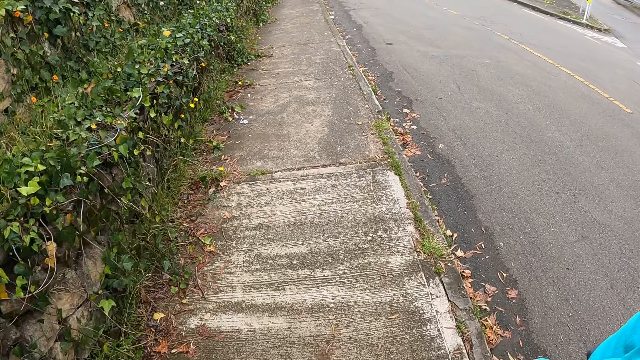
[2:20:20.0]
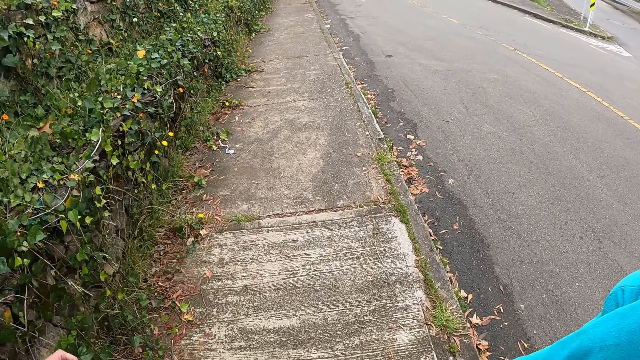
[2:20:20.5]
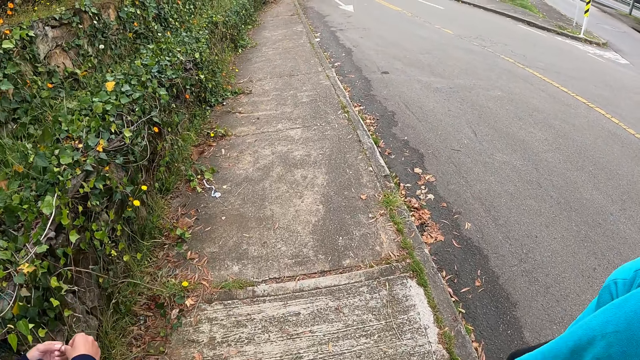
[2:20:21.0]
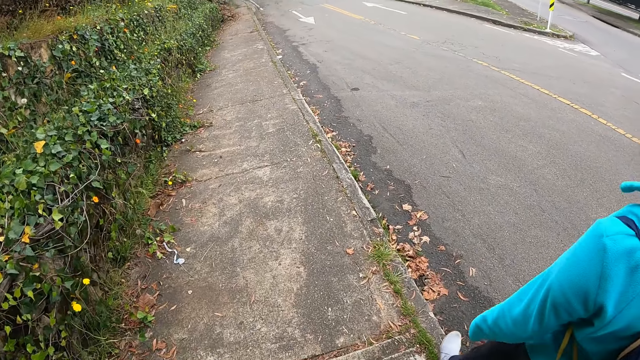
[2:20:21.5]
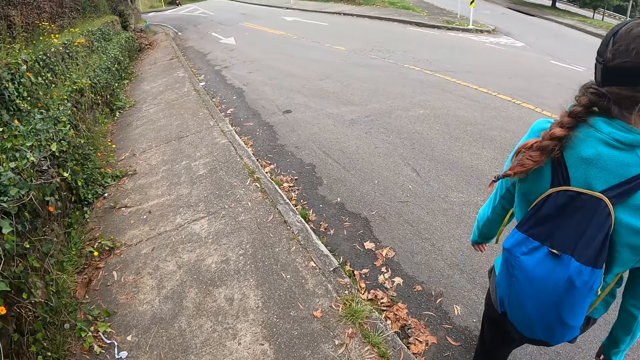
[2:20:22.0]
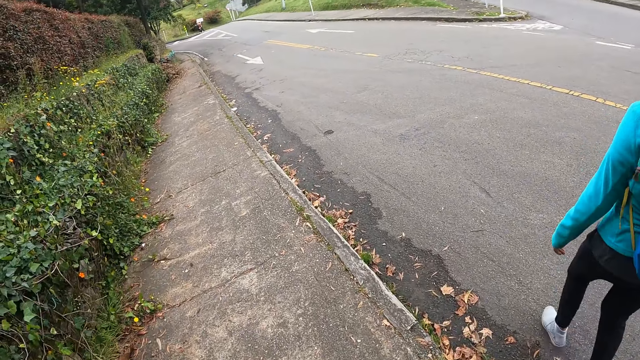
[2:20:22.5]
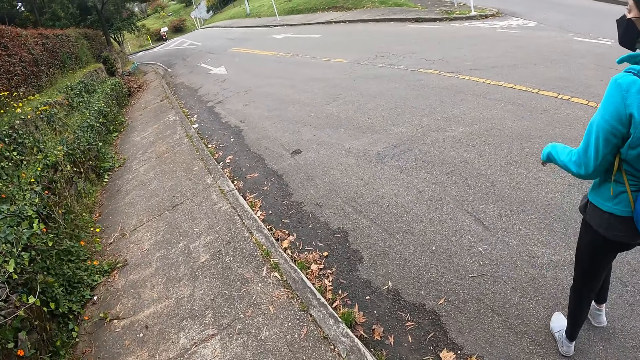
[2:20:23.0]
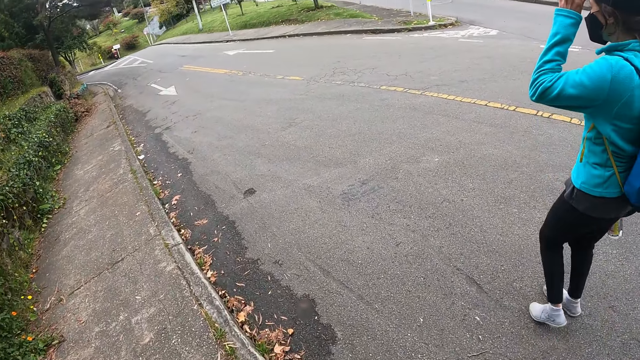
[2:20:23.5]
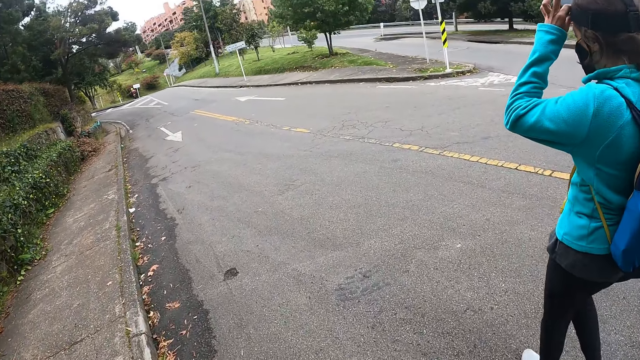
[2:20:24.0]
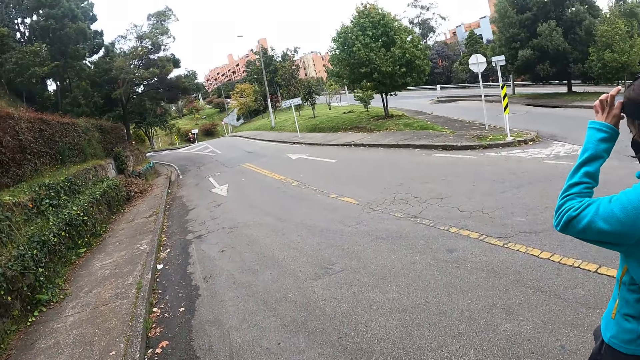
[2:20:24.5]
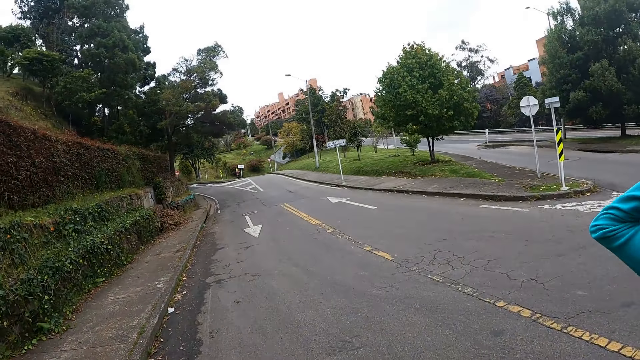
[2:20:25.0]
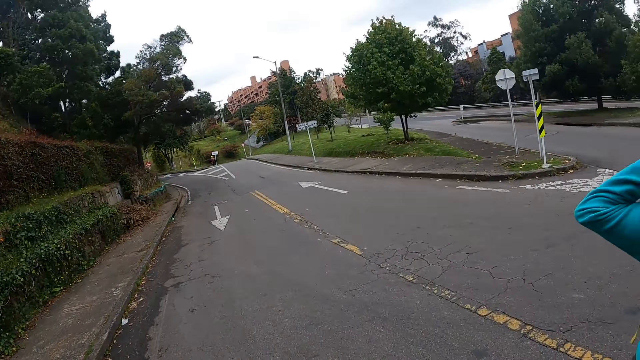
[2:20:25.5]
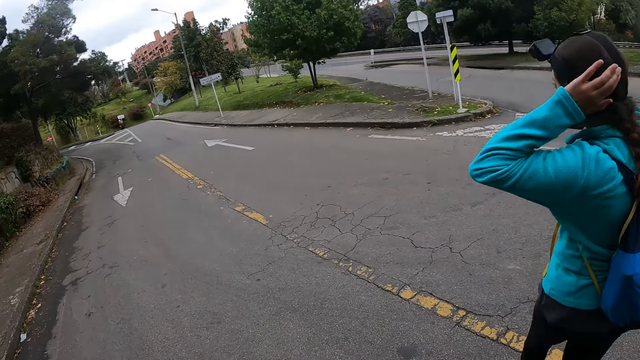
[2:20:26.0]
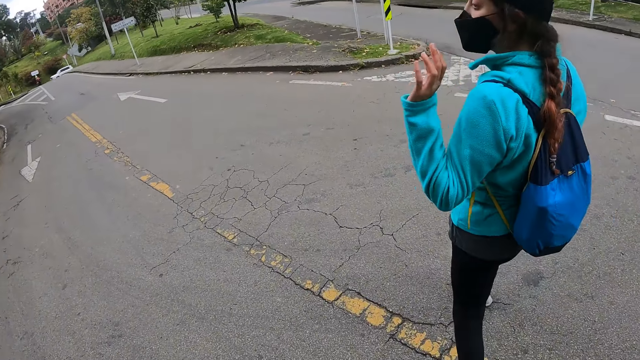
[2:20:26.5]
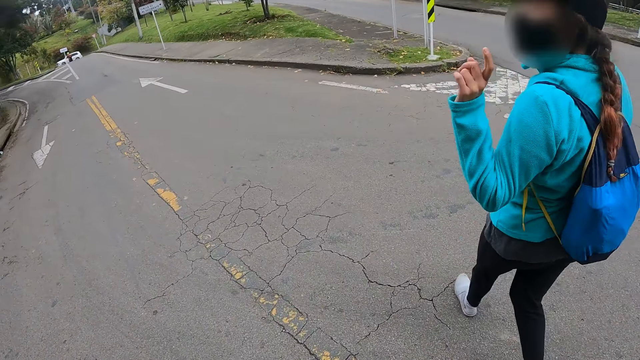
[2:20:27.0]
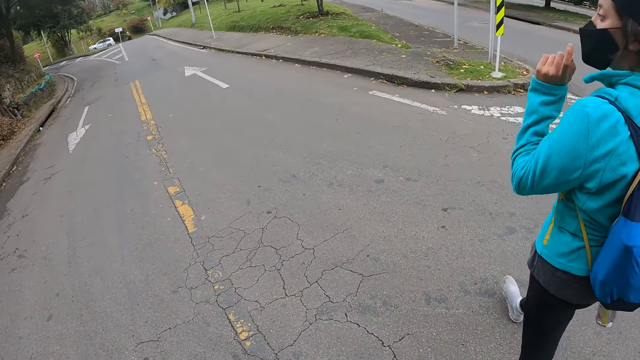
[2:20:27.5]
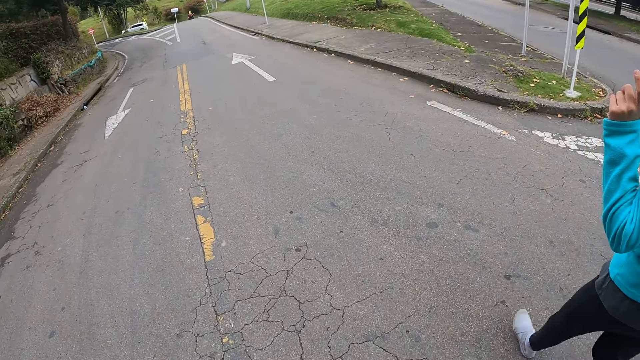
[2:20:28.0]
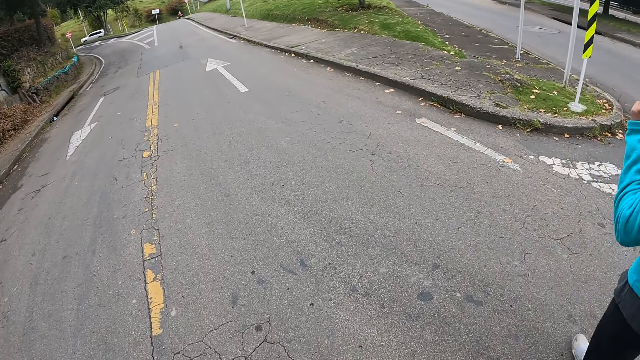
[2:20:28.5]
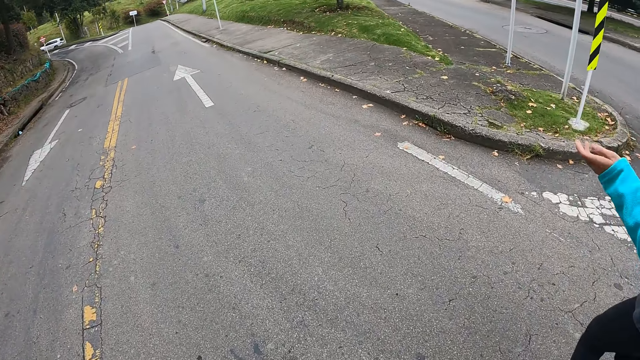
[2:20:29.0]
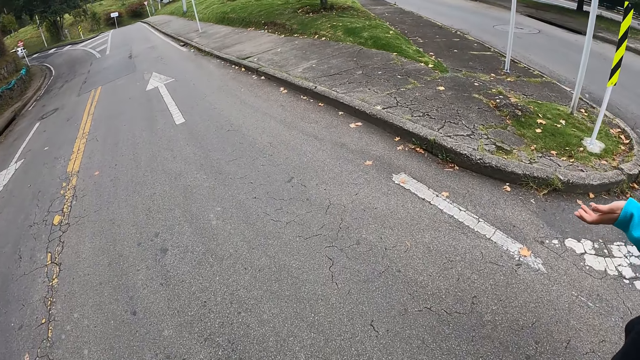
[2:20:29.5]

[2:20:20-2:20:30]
The lady walks across the road. The camera wearer interacts with the lady.

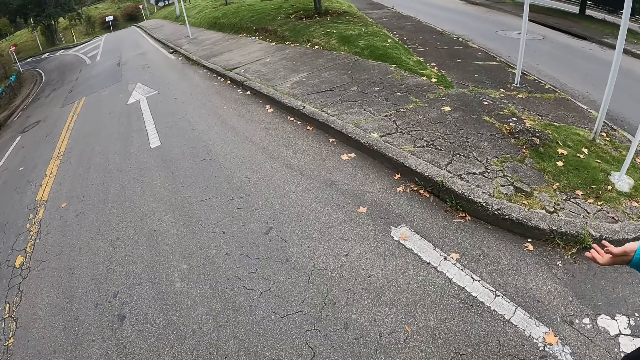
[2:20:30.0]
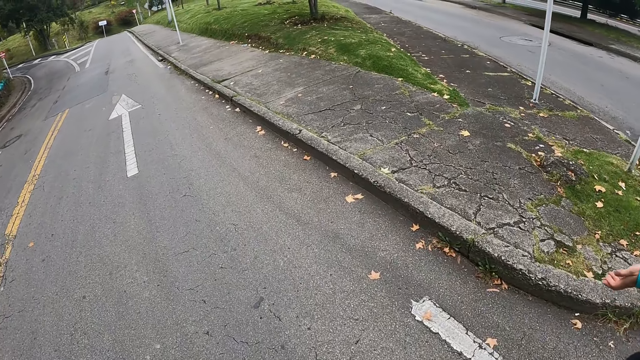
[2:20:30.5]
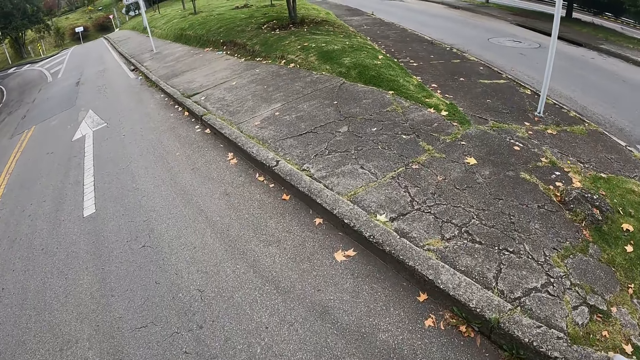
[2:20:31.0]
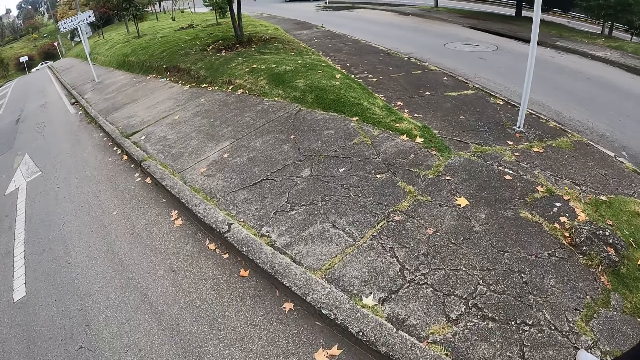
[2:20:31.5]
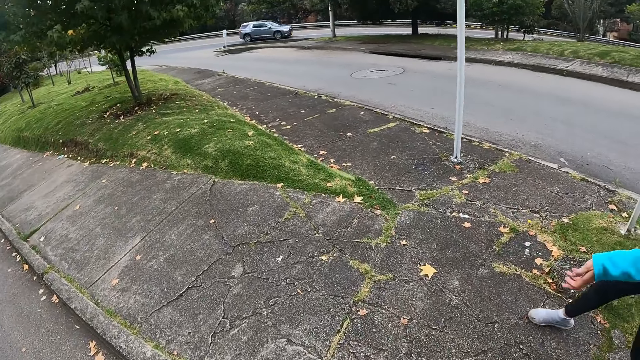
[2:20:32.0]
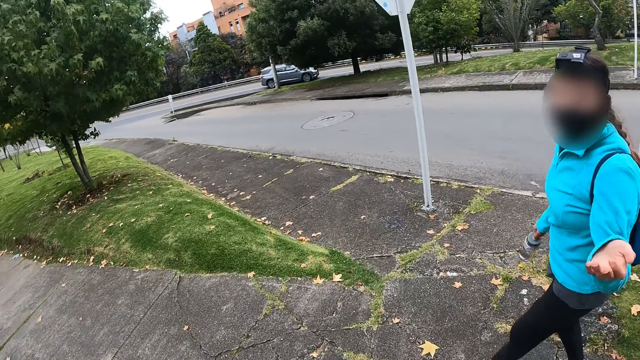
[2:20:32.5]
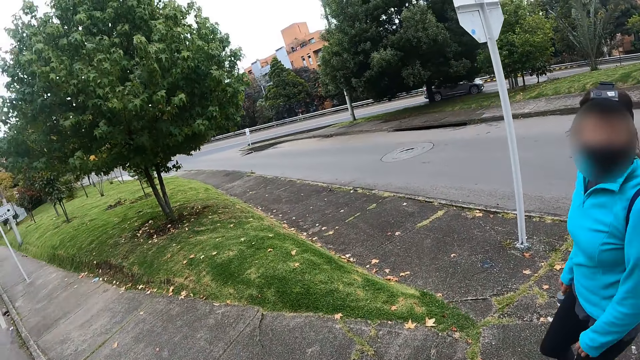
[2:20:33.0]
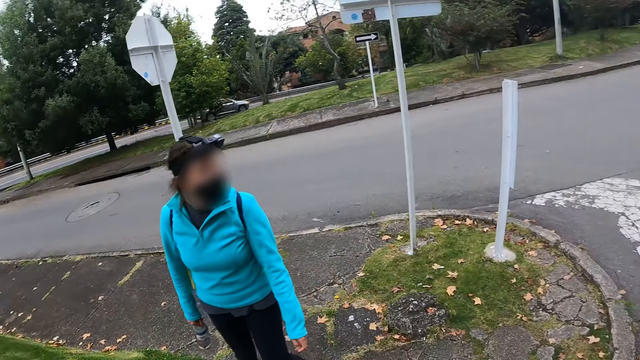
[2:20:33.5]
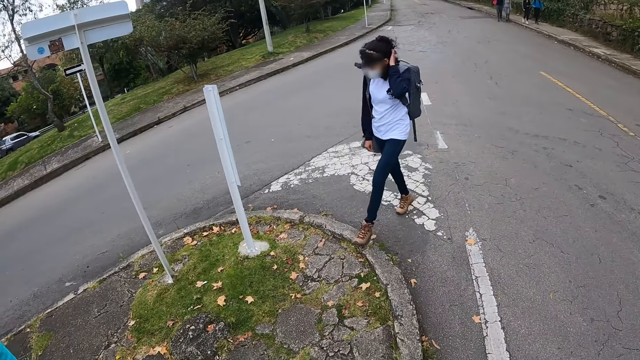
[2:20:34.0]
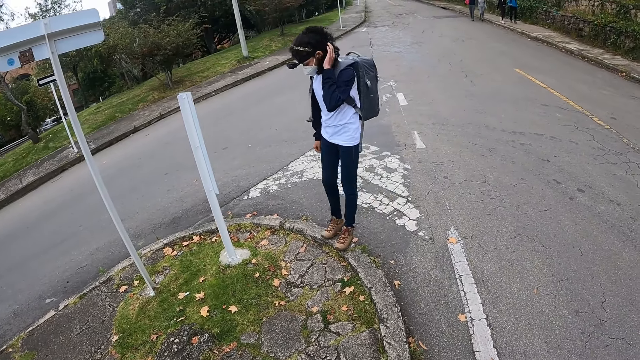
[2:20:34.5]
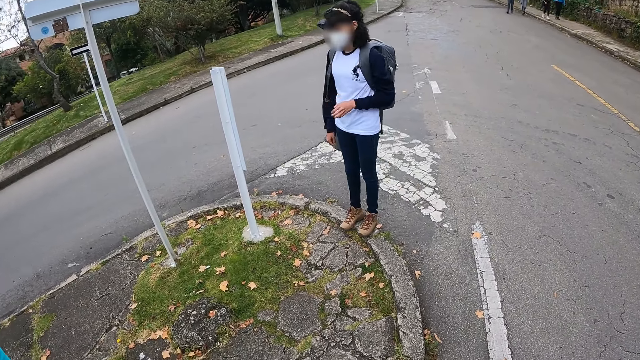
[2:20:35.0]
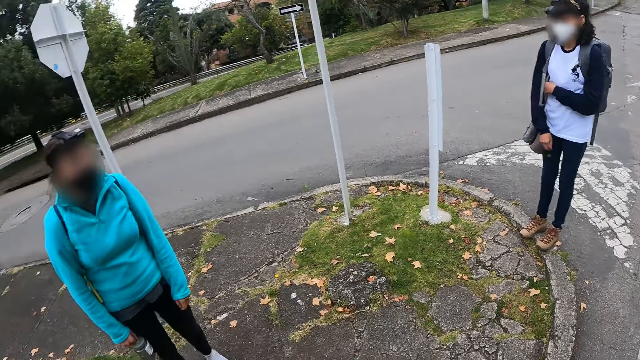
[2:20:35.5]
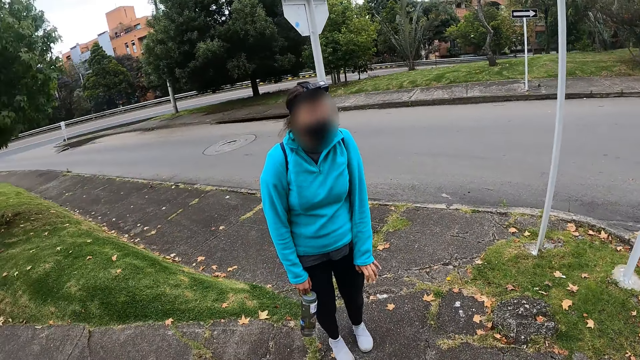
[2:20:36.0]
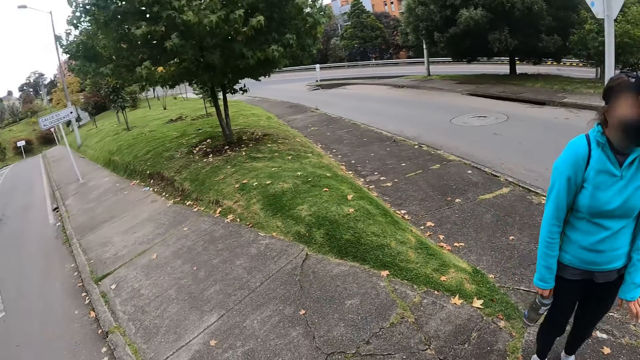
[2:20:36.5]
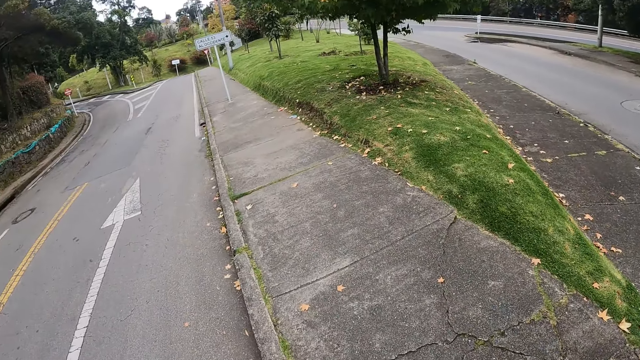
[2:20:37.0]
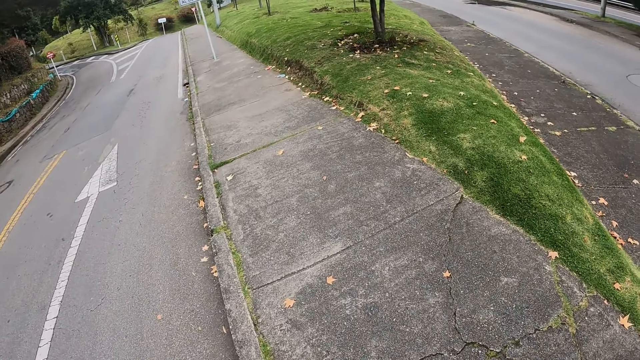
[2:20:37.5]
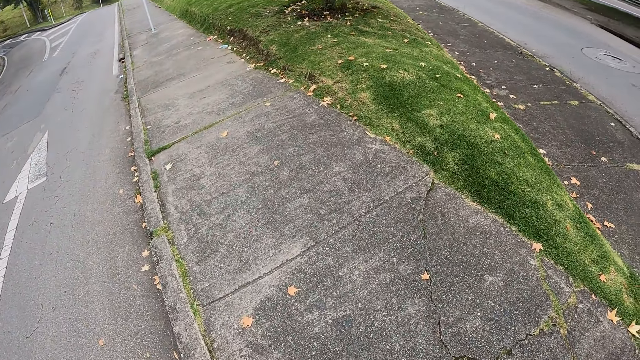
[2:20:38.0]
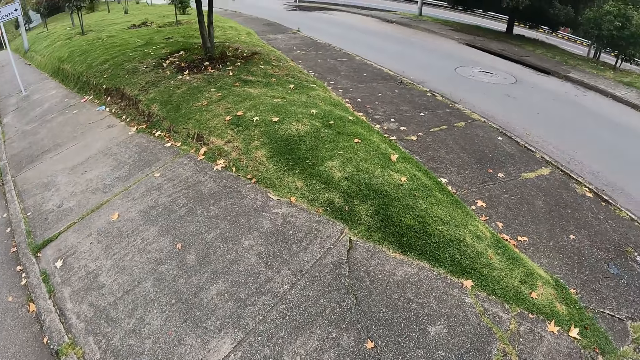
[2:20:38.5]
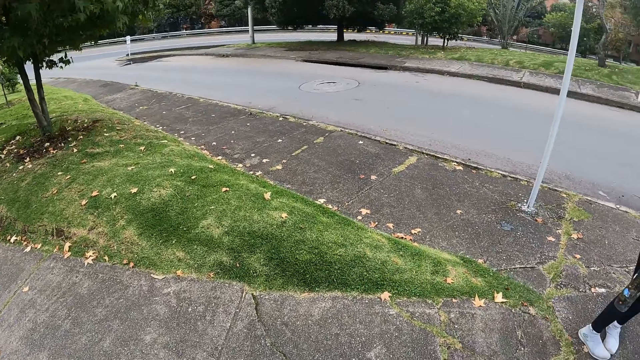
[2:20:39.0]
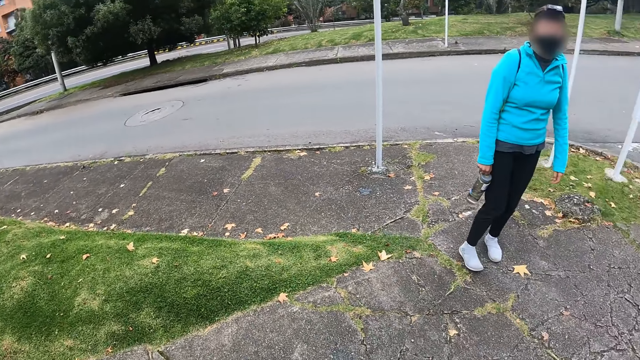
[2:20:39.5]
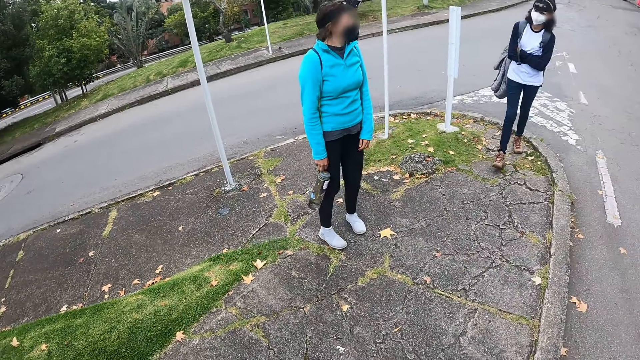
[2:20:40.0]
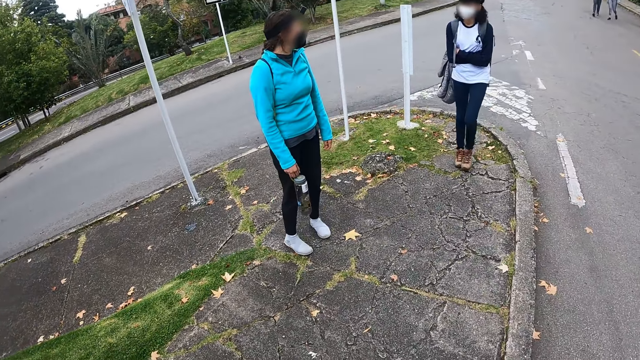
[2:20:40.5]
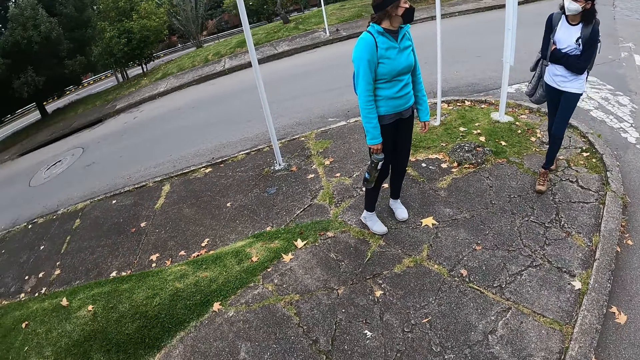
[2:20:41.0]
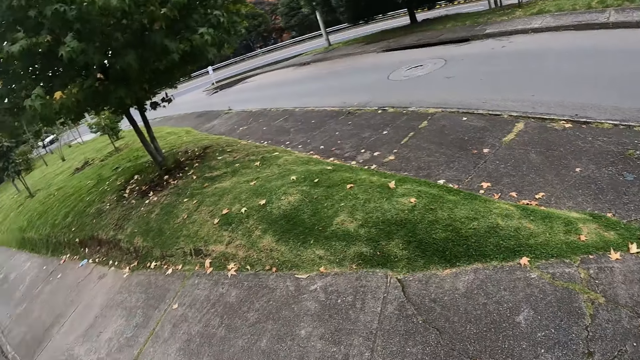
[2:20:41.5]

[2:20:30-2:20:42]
A lady walks on the roadside. The camera wearer looks around. Another lady steps forward. The camera wearer looks around.
